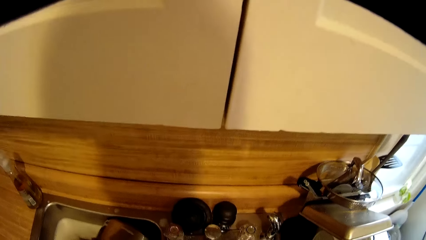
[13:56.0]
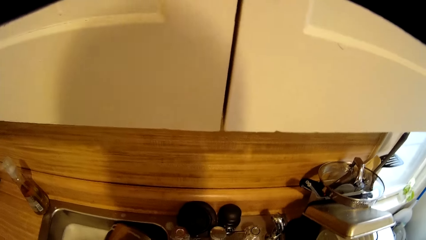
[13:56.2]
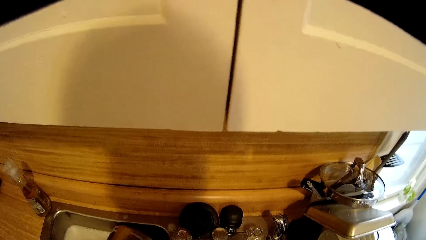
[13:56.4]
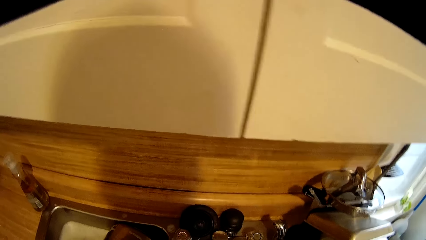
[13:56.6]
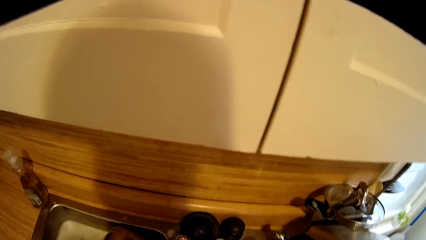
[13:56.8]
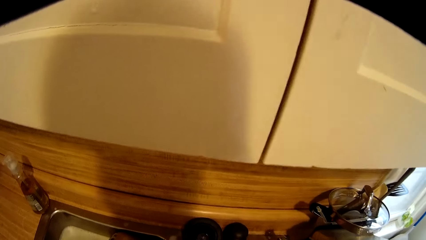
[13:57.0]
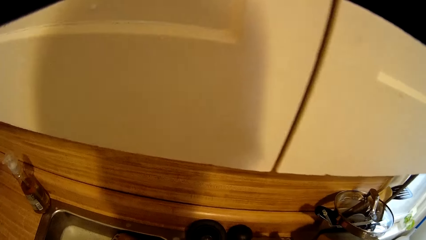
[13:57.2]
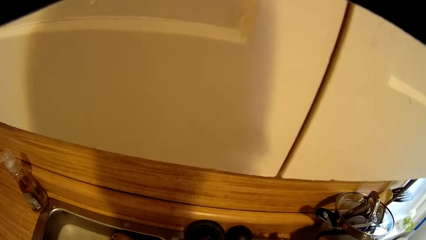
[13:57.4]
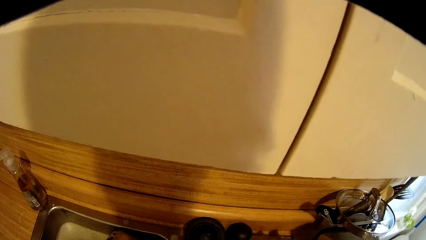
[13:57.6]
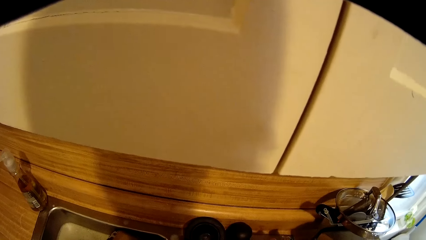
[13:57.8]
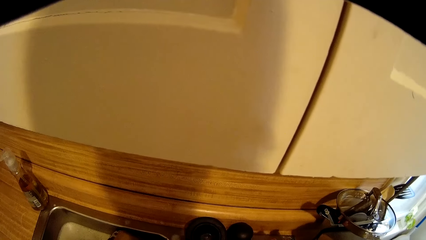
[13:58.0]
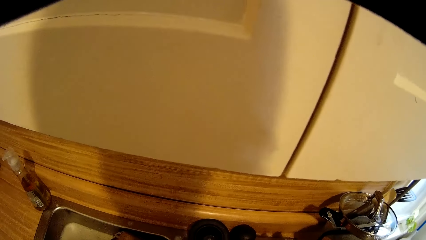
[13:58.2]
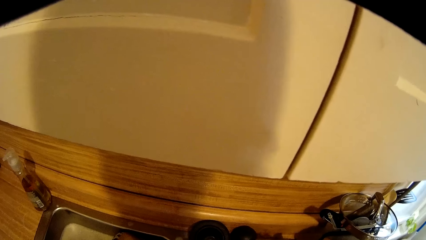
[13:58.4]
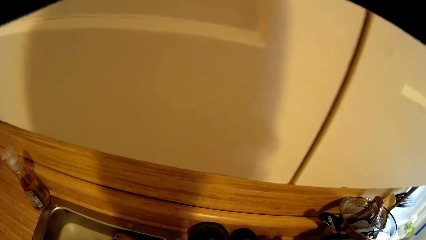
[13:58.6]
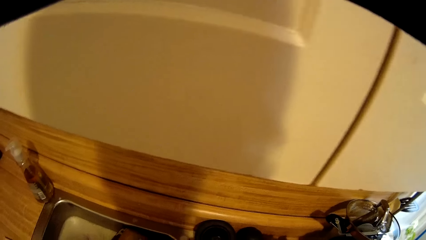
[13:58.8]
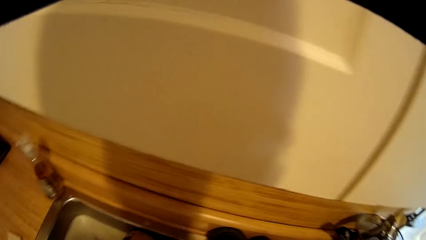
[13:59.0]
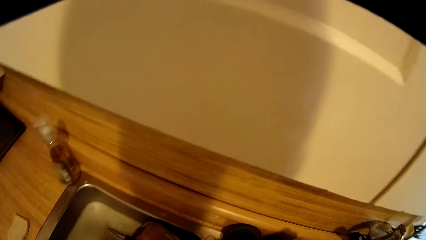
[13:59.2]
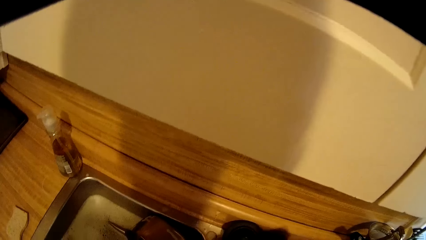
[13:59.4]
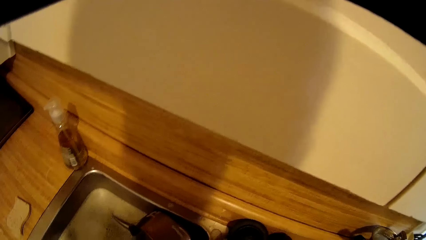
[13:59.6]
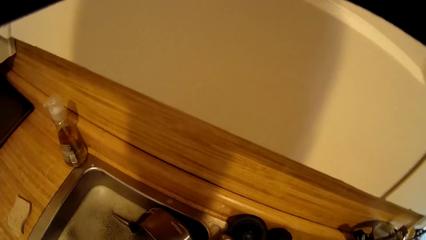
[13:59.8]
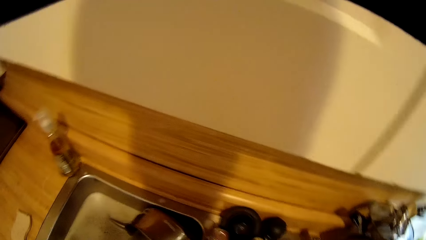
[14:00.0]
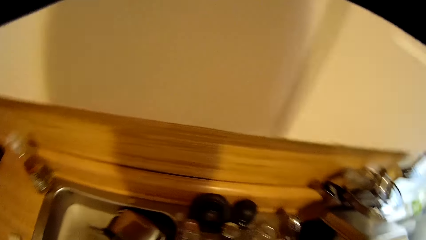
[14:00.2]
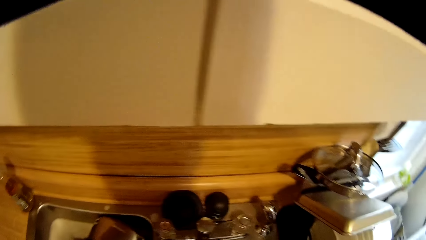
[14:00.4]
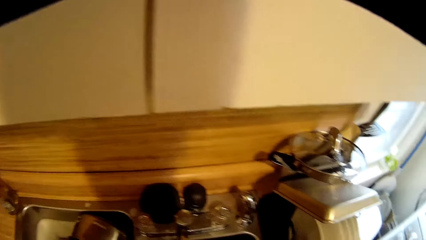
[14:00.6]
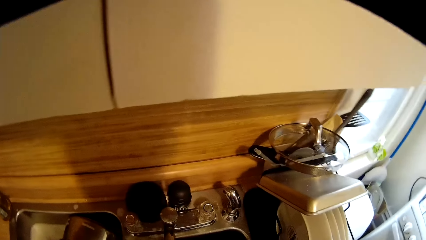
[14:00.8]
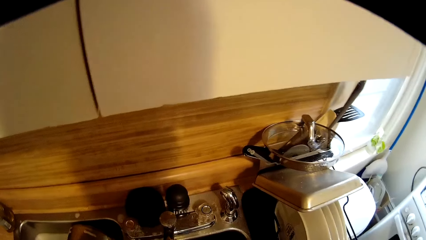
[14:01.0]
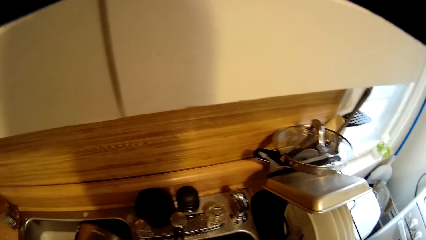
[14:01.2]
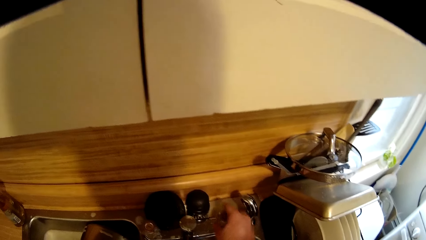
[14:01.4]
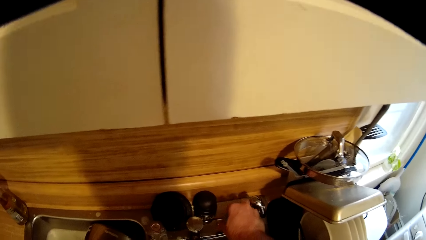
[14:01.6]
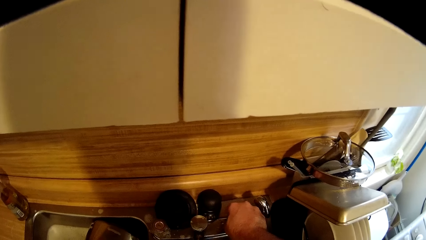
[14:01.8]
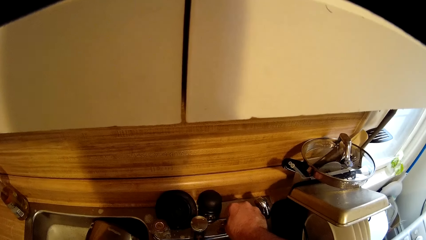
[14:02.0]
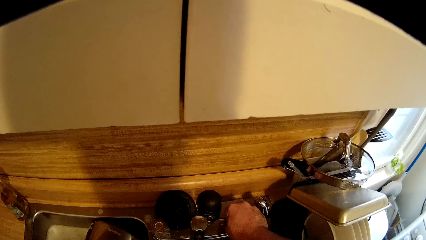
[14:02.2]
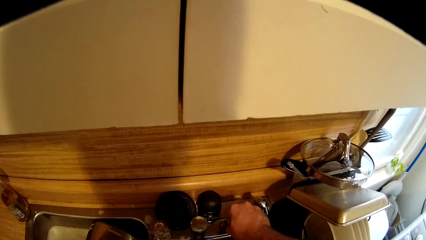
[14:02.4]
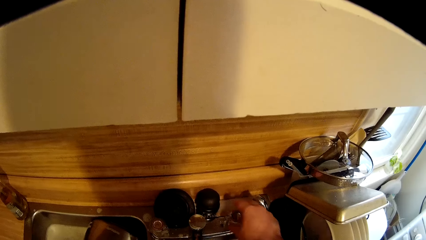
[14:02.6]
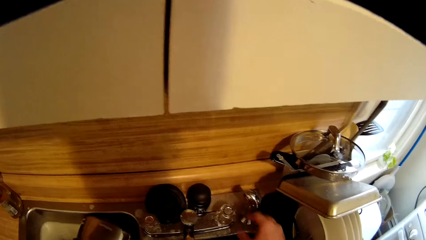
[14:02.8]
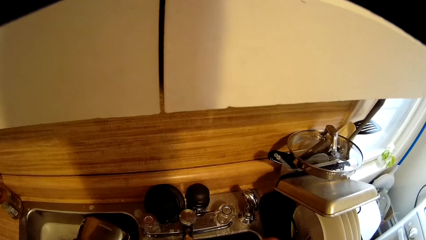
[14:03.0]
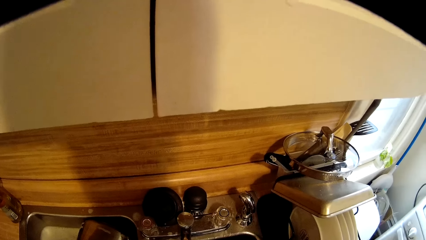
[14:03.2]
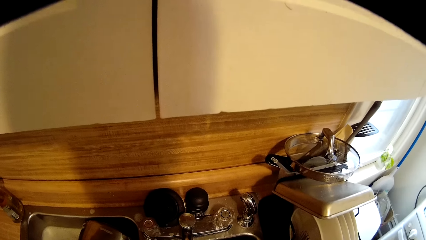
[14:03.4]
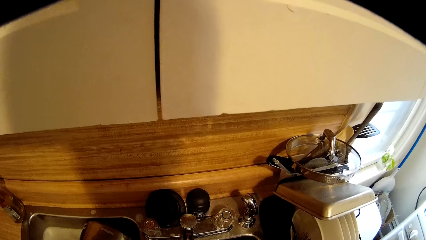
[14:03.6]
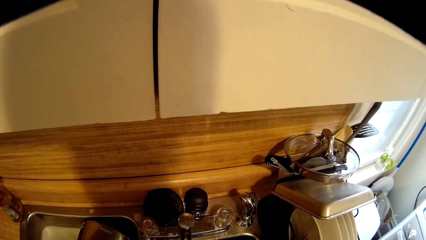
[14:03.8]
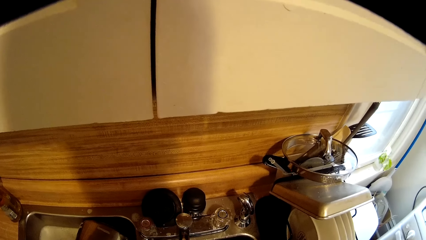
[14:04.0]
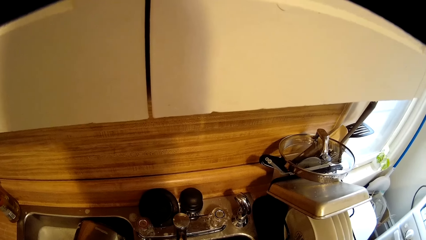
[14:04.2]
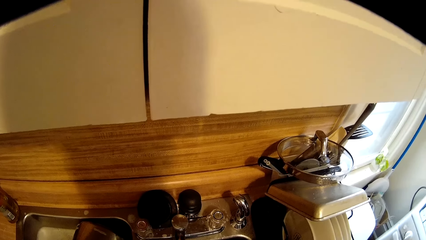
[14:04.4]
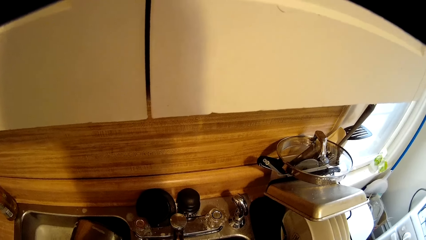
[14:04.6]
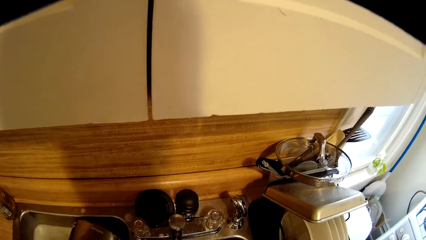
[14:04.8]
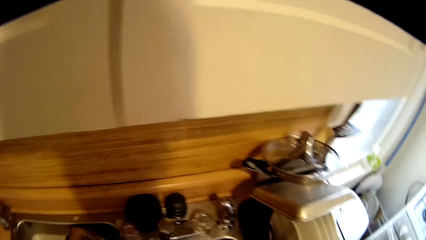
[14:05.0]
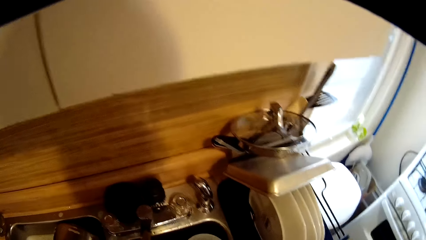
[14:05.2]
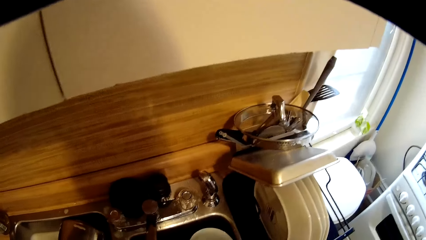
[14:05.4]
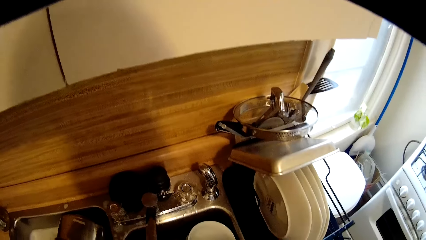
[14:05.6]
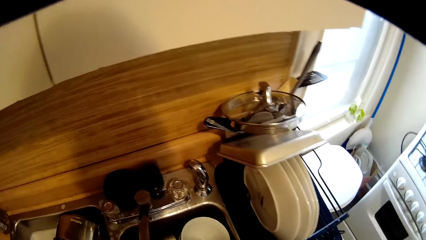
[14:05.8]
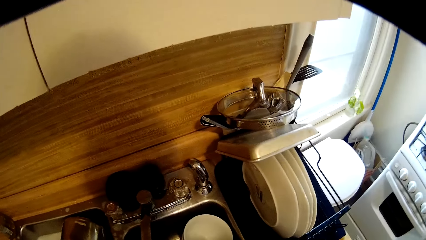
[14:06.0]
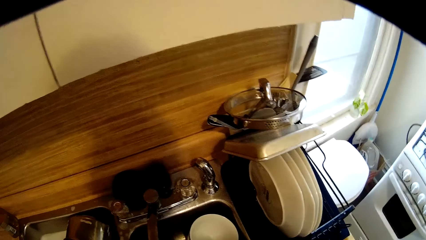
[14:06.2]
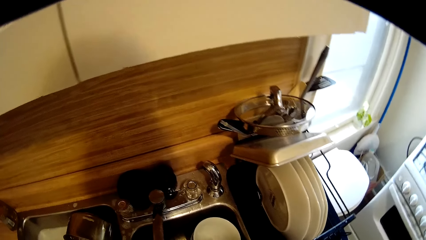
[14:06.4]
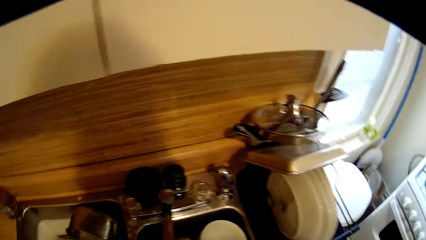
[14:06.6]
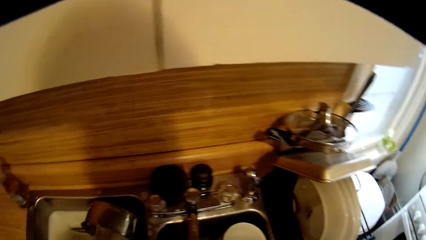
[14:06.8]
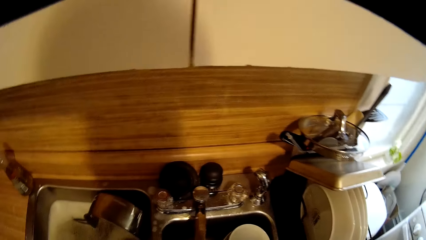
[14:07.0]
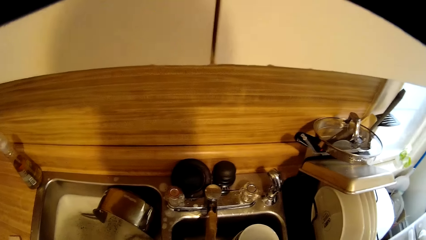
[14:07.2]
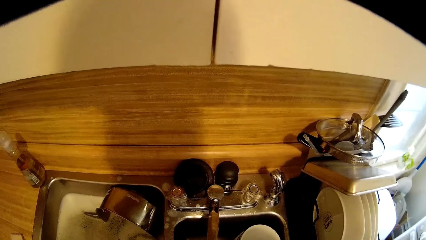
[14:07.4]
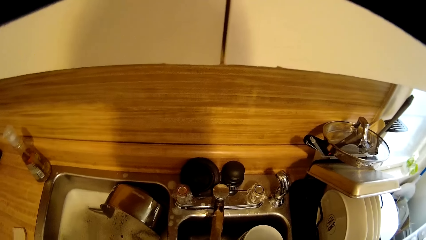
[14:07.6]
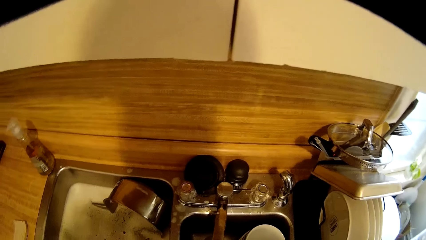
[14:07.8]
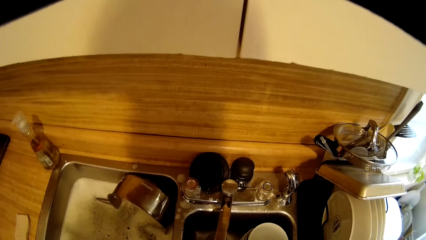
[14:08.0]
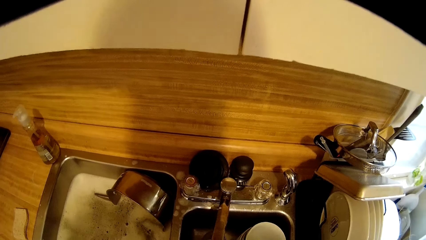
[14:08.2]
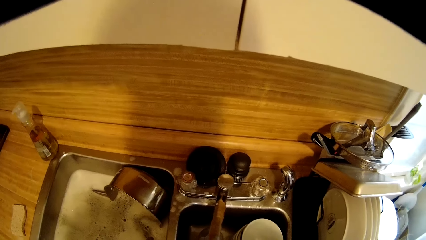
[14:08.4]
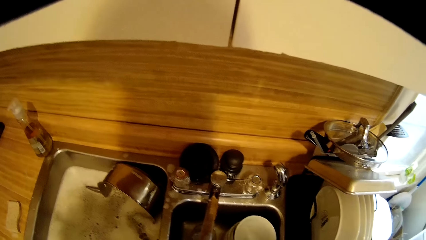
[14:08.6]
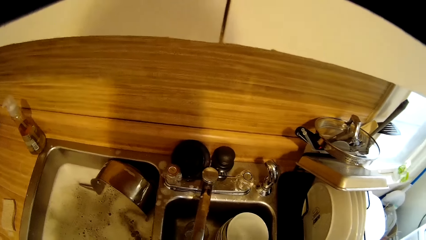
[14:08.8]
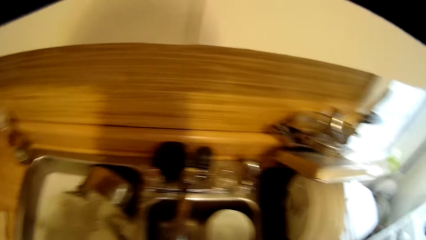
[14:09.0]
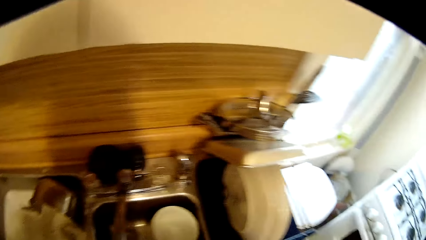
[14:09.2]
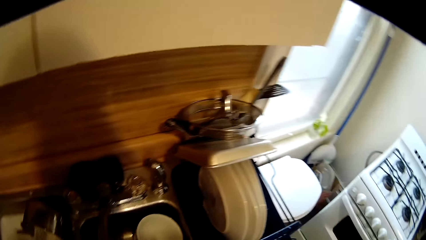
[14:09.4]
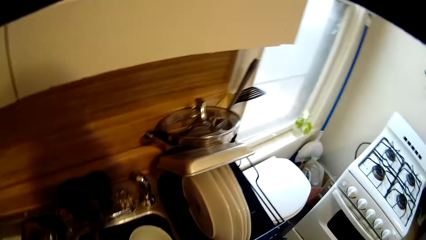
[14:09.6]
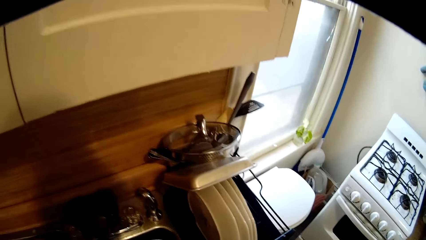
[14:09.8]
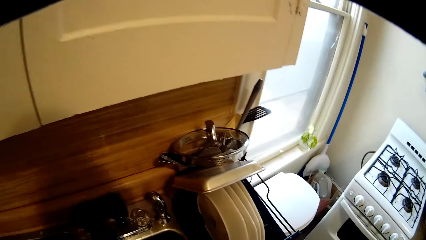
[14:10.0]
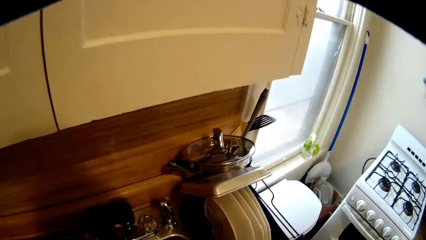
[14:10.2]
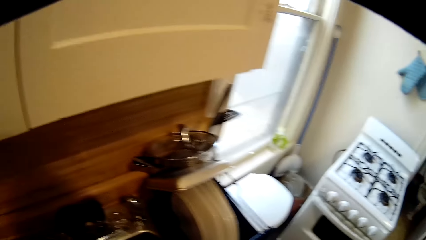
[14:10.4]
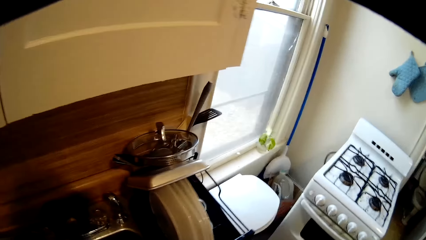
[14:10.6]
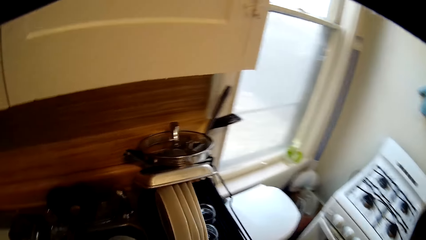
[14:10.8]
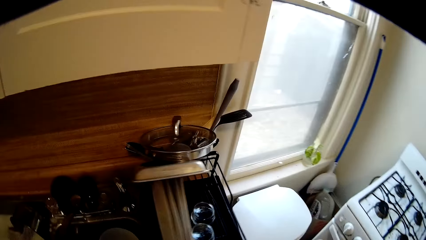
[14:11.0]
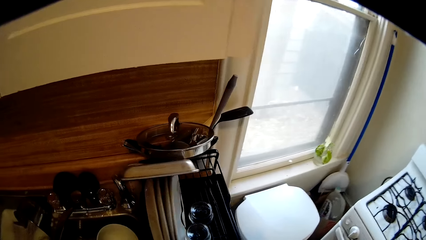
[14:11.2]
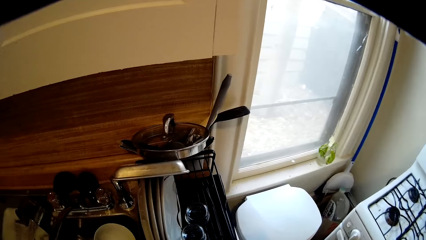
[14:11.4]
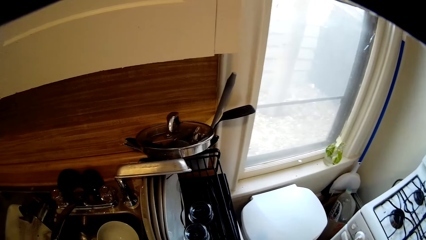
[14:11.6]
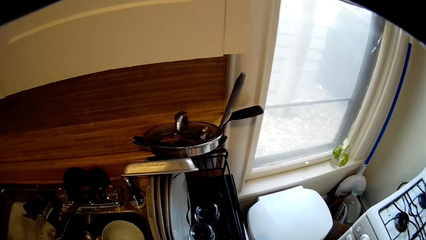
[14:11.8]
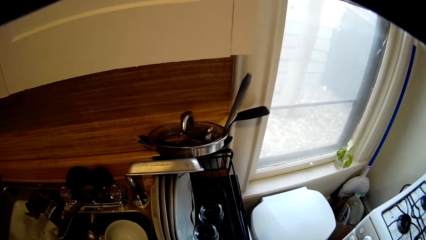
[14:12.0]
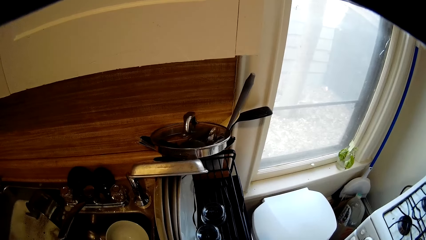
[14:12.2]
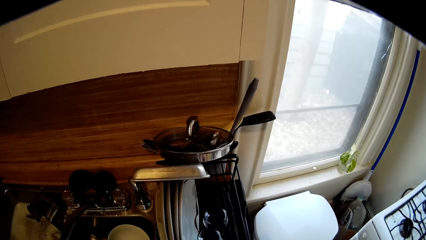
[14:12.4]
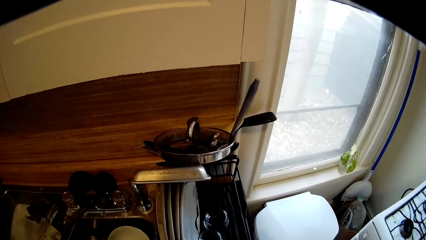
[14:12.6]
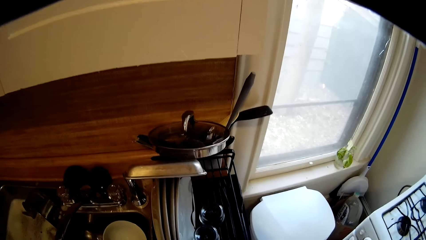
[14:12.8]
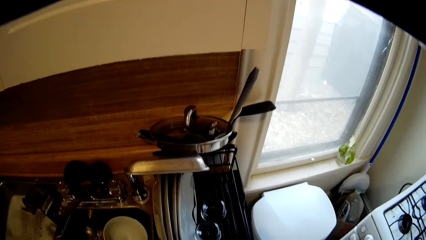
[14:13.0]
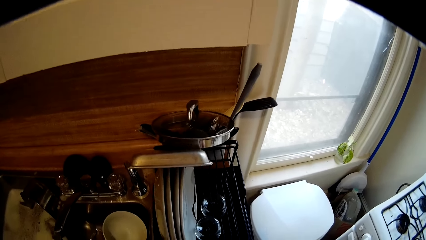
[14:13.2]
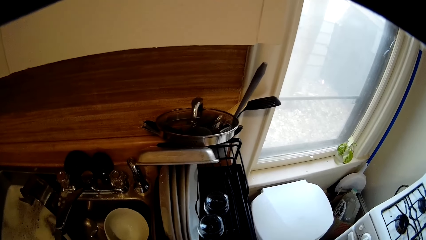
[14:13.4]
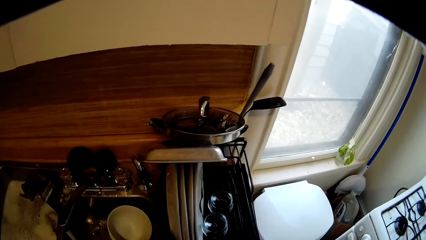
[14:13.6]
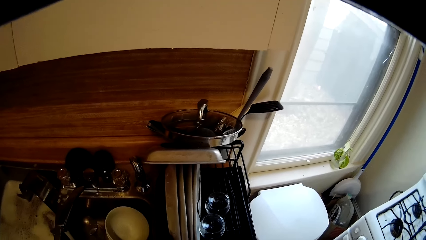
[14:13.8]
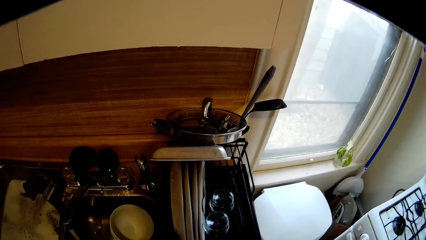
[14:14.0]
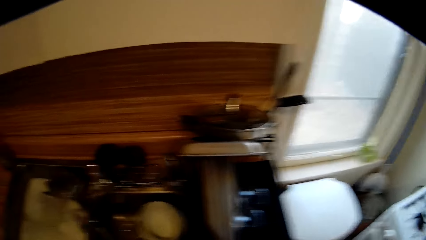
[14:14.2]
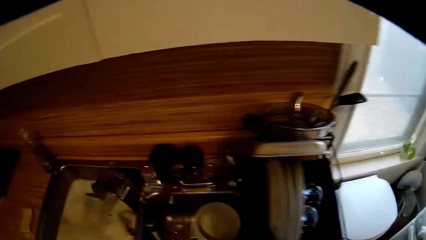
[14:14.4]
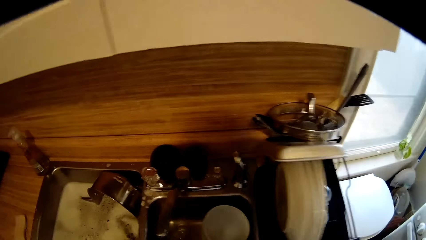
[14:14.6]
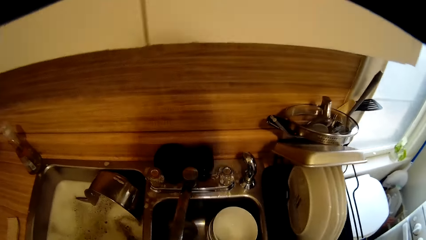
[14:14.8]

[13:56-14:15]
The camera wearer opens the tap with the right hand. They adjust the tap with the right hand. They wash the utensils. They look to the counter top.
